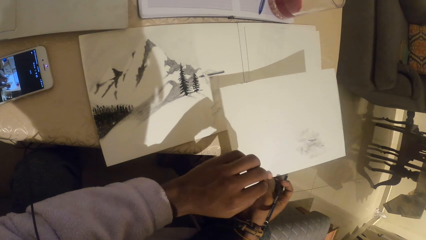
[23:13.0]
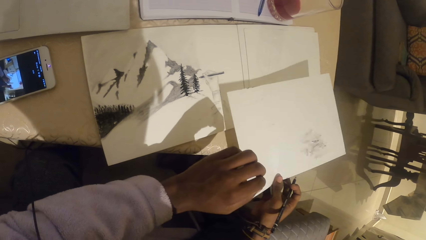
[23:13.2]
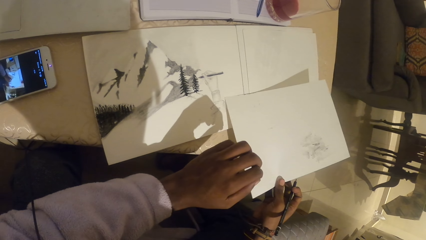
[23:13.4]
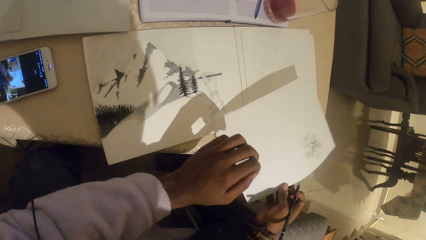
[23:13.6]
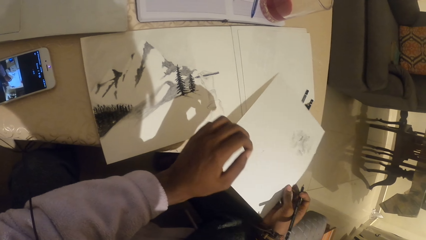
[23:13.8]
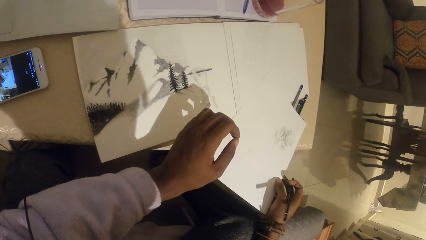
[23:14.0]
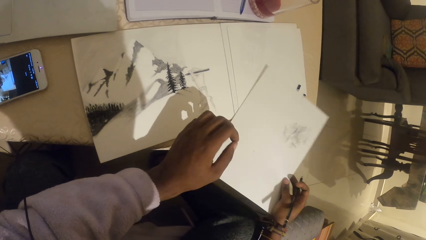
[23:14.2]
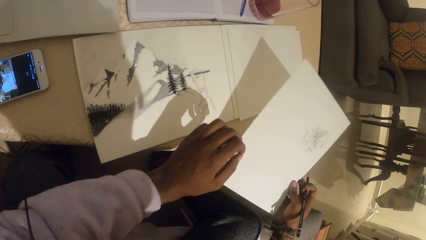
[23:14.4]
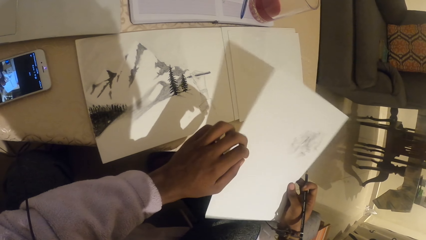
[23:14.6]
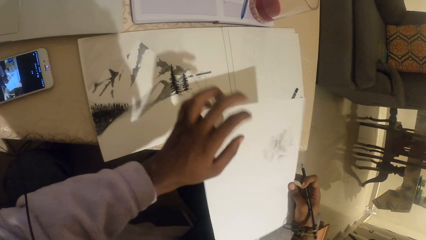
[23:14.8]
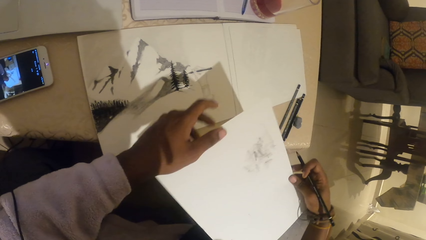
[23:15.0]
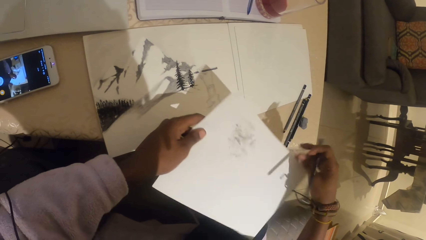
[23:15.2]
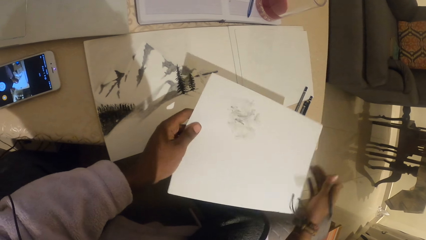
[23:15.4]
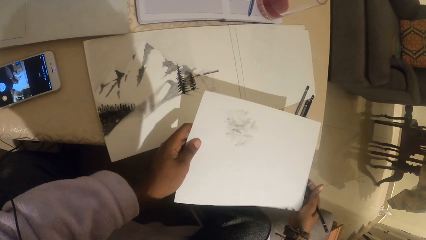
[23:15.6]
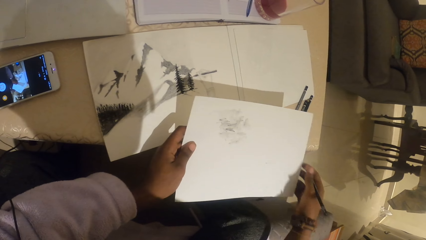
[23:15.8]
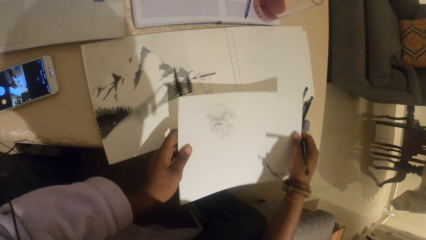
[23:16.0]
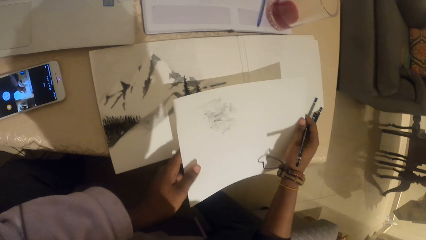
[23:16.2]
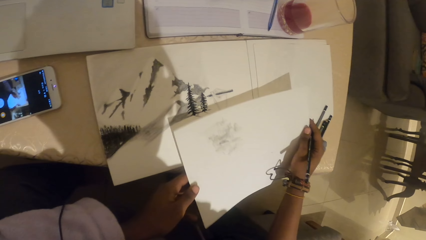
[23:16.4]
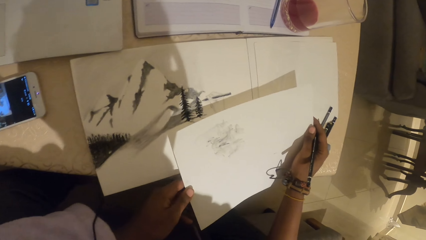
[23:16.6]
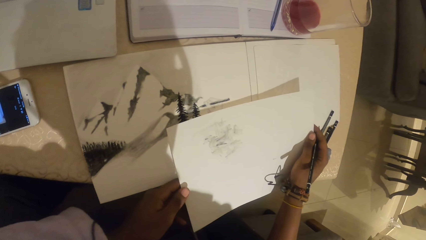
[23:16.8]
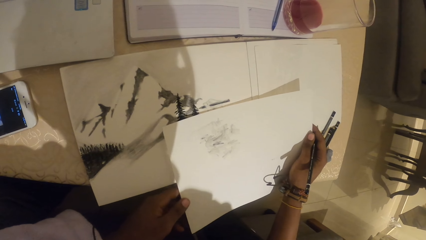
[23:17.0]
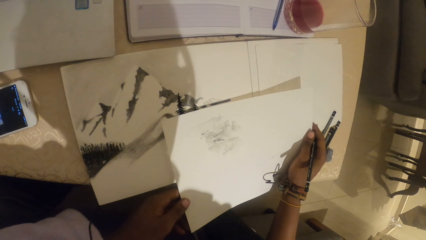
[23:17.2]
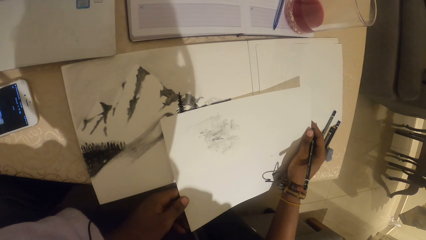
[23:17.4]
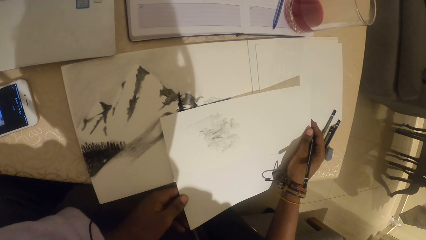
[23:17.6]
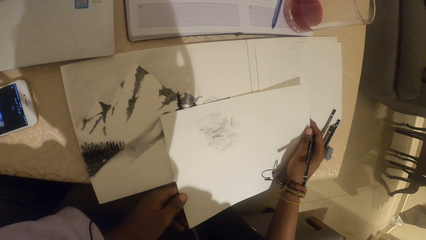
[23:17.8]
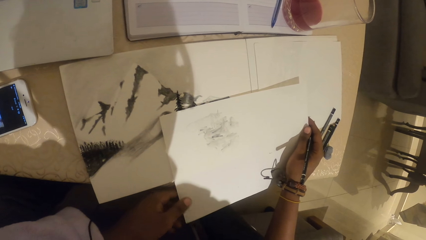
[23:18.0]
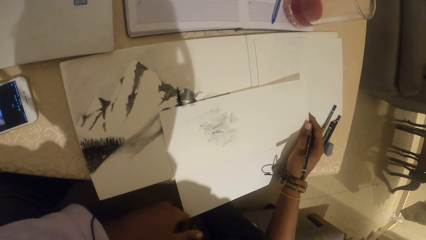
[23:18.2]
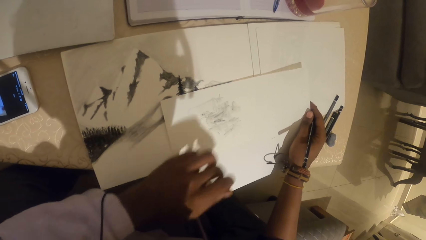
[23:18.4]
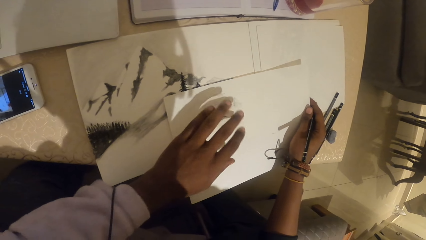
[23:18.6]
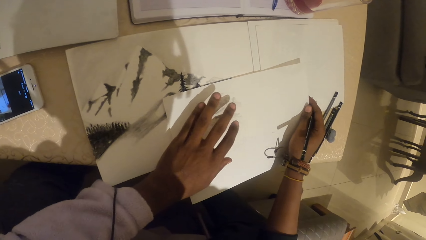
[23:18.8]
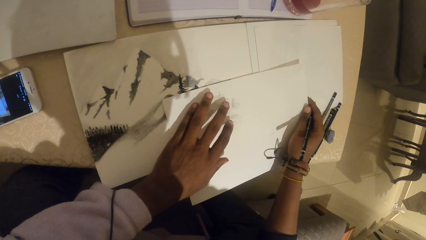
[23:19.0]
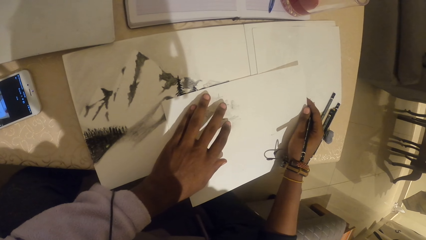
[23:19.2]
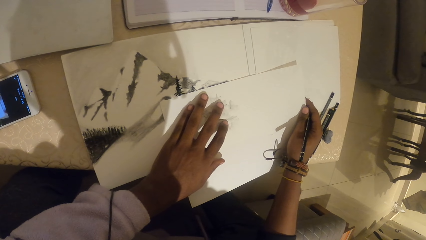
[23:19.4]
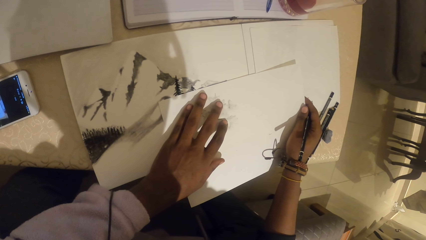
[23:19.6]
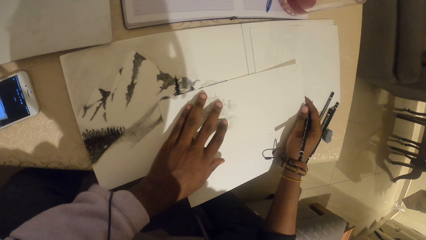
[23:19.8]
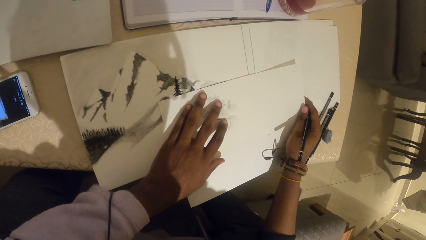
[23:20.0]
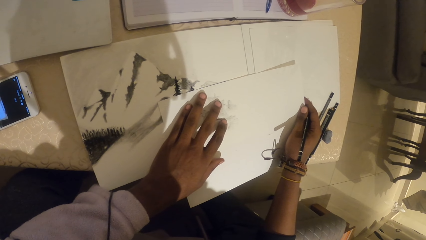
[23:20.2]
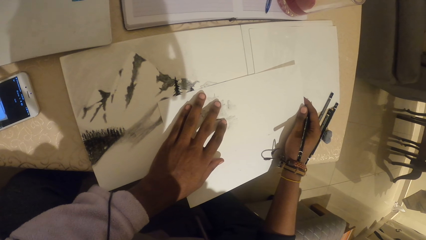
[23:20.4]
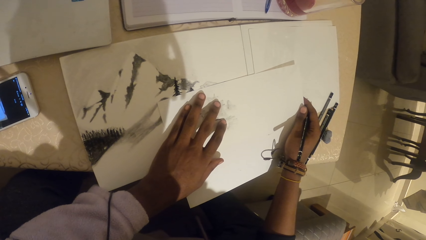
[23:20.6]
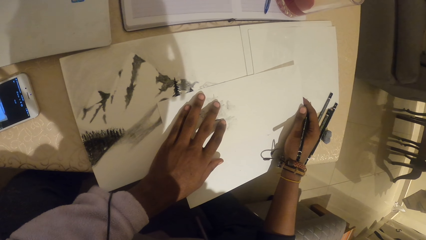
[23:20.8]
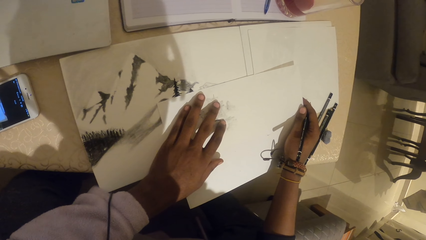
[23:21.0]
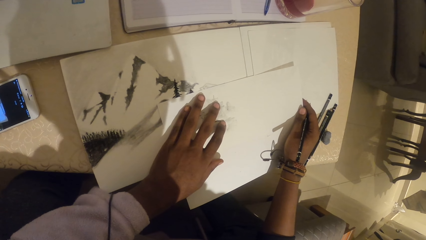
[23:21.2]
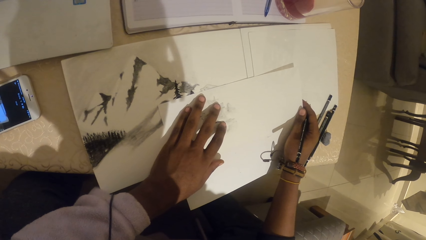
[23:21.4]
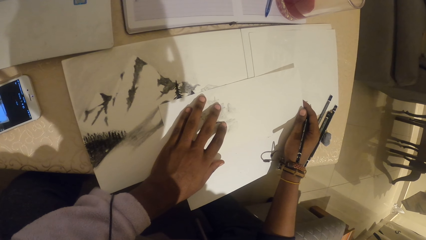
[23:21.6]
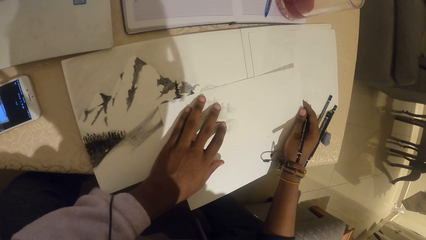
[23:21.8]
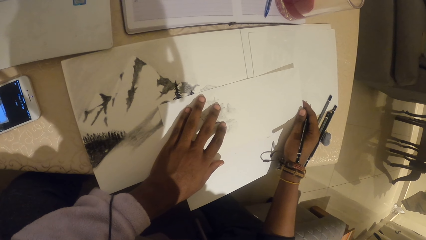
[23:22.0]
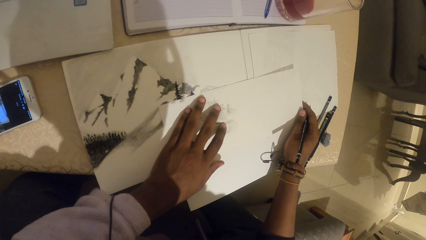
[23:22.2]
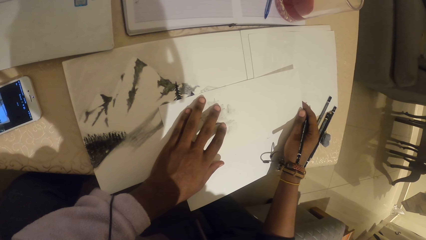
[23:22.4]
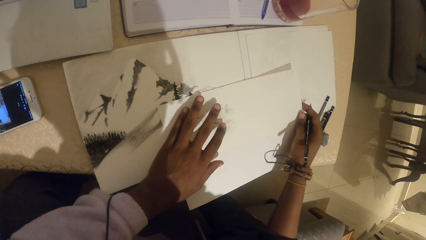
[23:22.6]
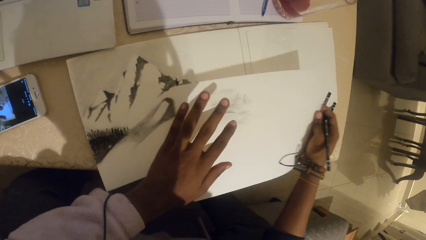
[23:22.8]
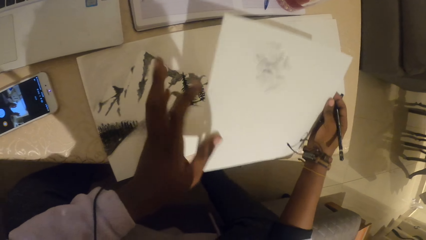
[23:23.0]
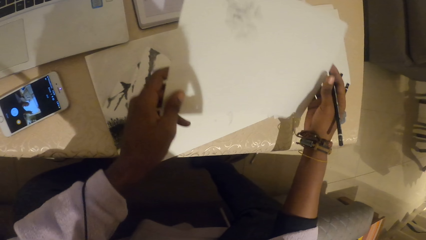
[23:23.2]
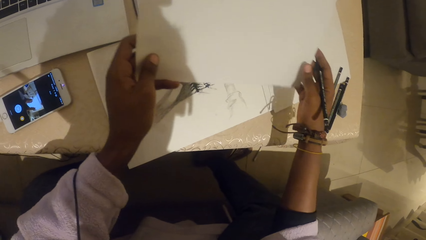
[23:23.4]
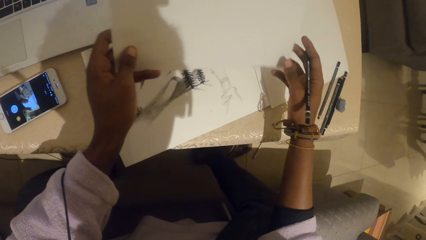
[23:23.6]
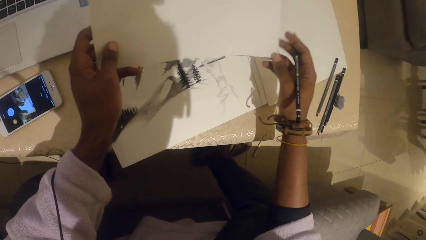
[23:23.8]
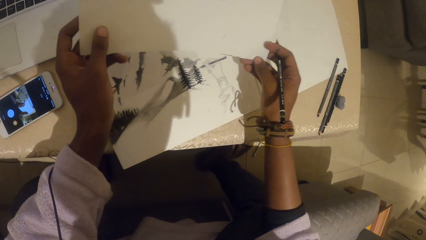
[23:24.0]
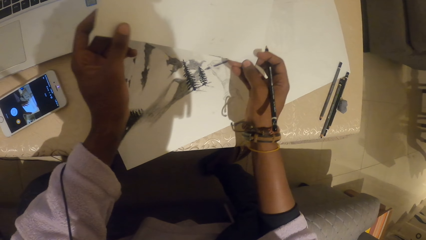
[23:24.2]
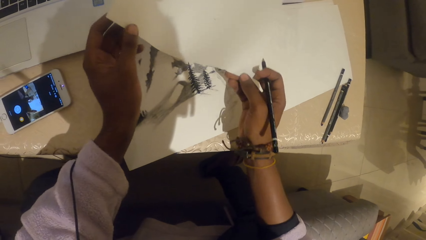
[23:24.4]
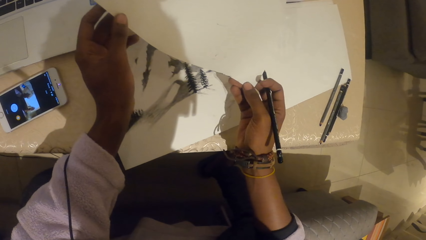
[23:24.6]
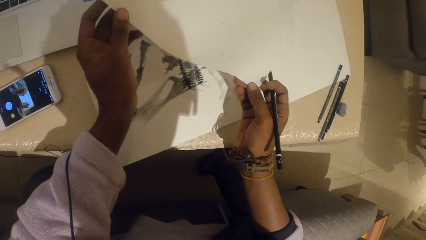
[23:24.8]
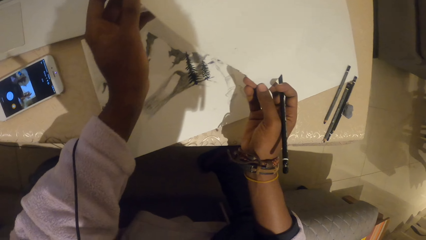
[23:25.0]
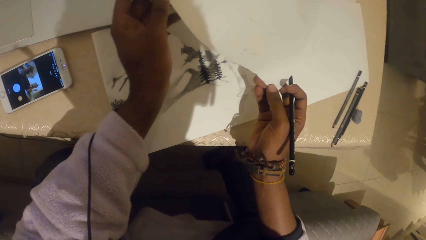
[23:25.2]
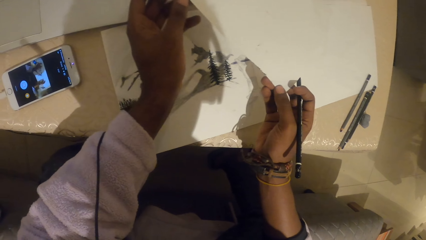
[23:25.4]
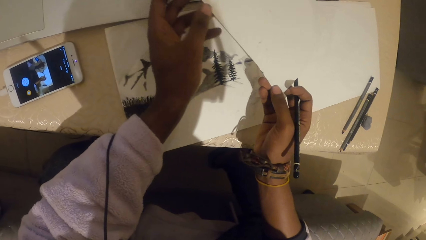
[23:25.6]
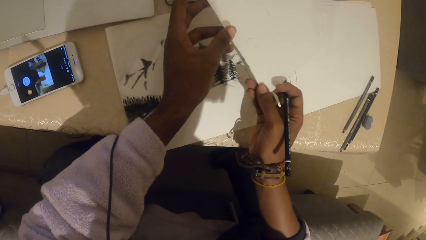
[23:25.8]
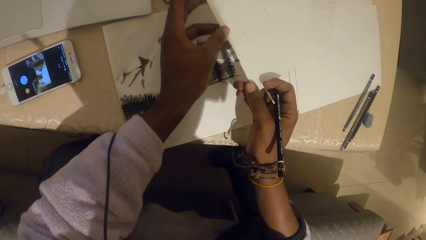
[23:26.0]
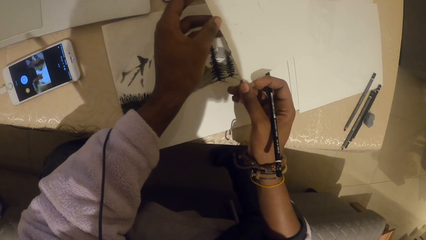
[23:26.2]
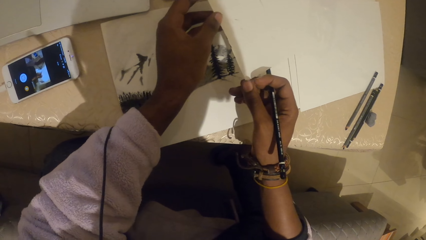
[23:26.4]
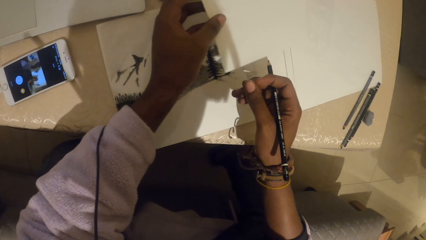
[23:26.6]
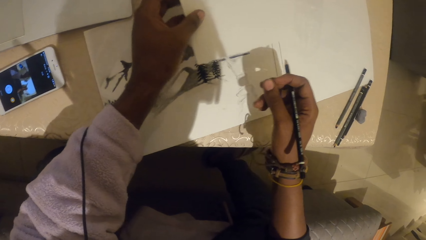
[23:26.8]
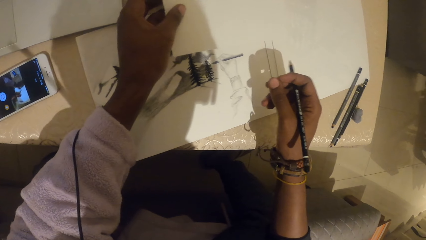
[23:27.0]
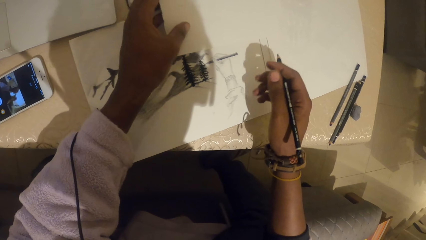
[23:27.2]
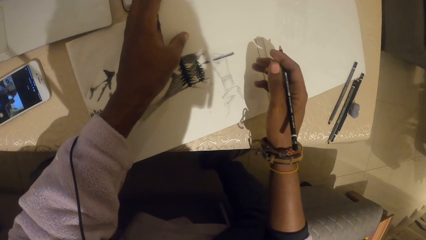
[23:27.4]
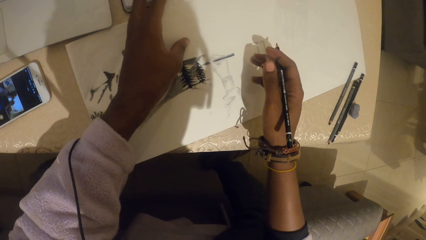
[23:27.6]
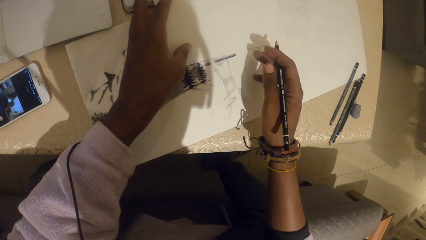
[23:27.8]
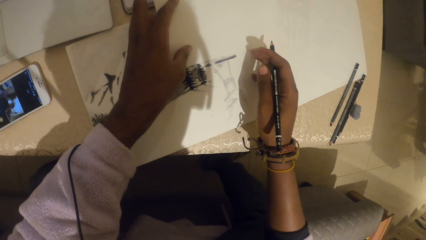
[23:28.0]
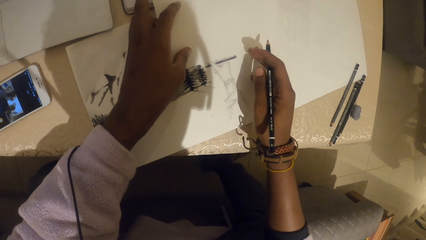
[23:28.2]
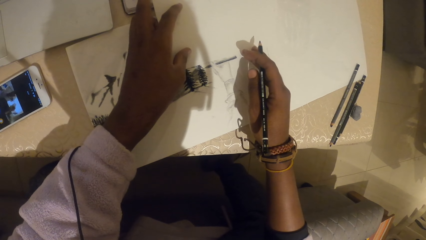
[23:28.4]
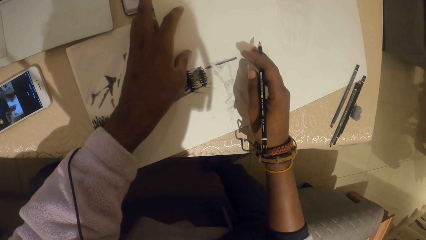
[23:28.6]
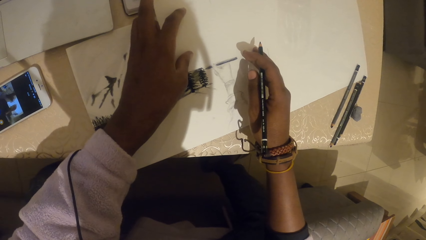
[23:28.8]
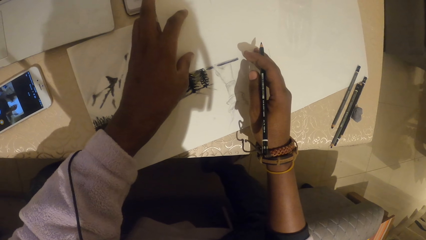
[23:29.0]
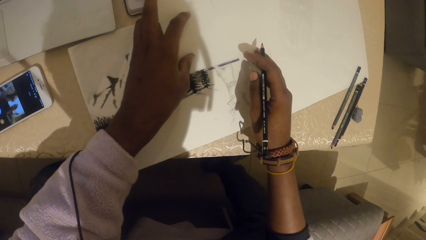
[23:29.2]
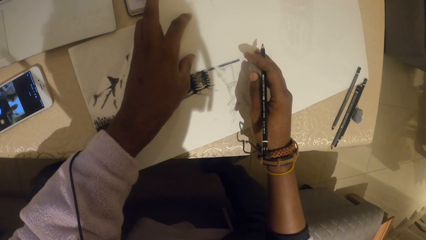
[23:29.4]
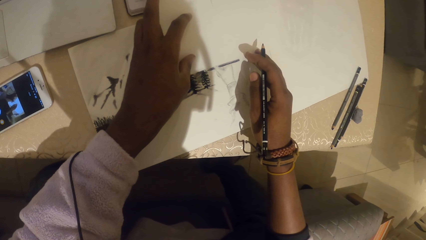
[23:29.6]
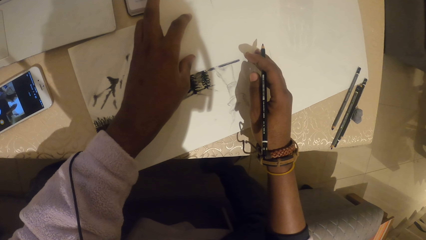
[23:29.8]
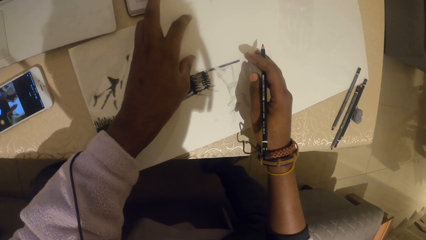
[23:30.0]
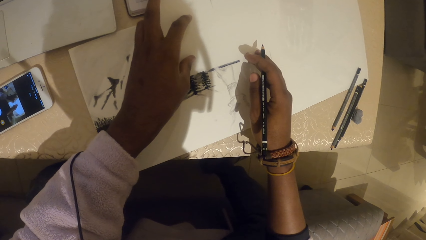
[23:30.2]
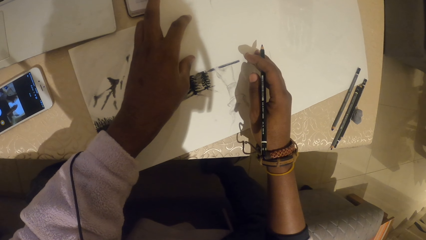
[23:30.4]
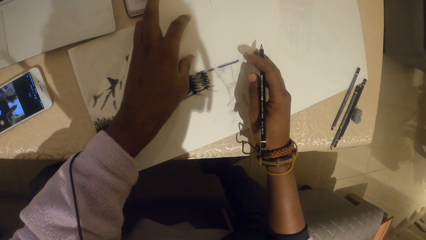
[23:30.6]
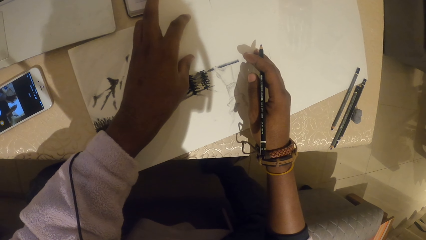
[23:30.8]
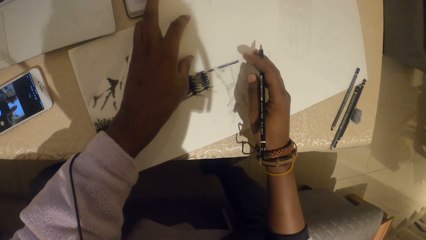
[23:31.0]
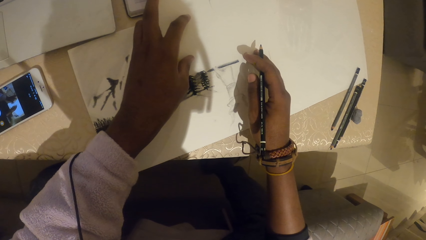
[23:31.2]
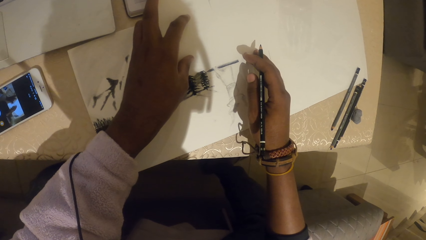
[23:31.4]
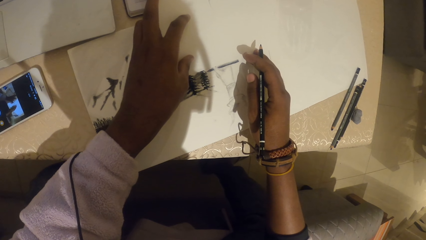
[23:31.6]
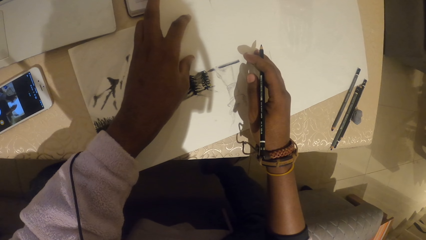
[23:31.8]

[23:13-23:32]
The camera wearer pulls the paper. They pick the paper. They place the paper on the other paper, lift up the paper, turn the paper and hold the paper. They place the paper on the paper. They hold the paper. They lift up the paper, turn the paper and hold the paper. They place the paper on the paper.
